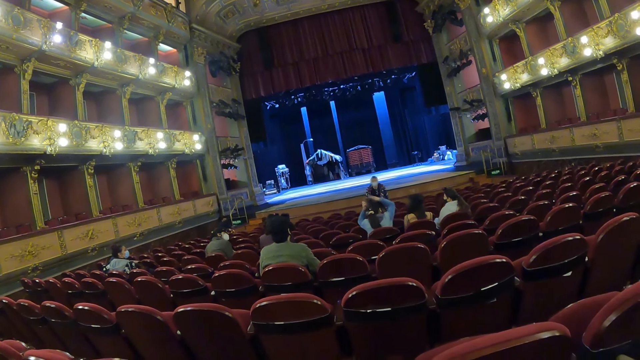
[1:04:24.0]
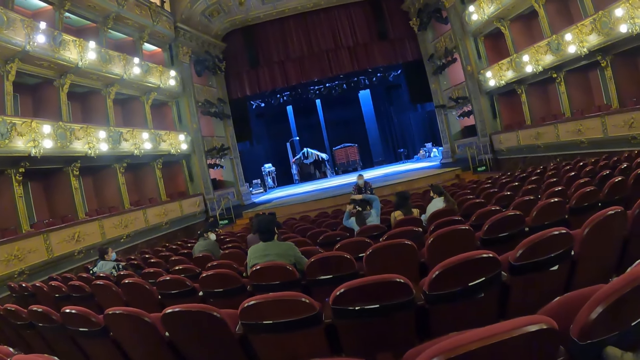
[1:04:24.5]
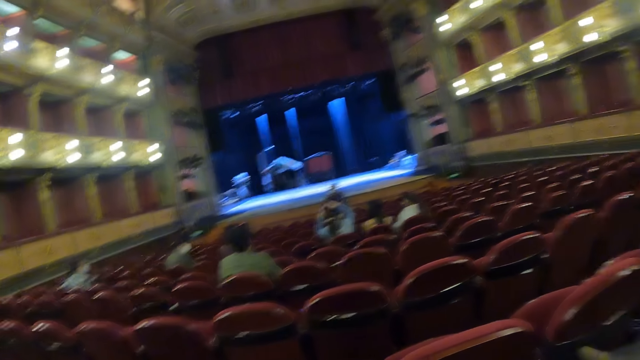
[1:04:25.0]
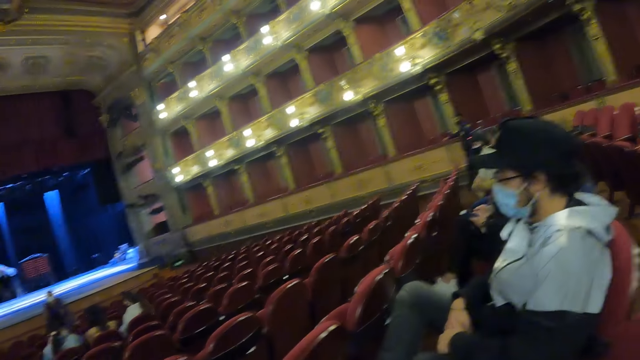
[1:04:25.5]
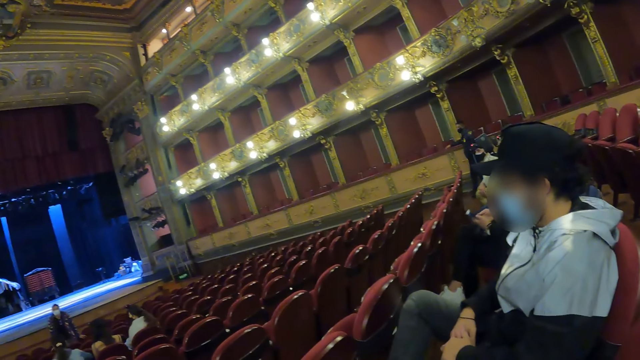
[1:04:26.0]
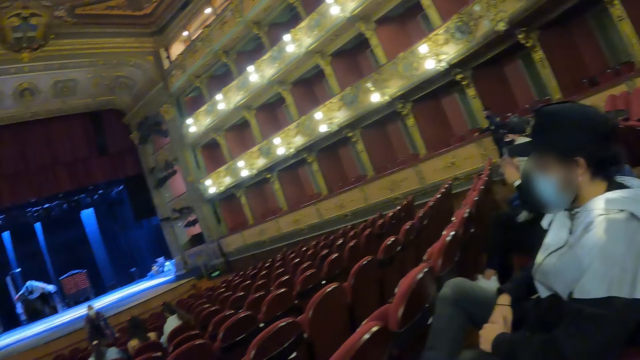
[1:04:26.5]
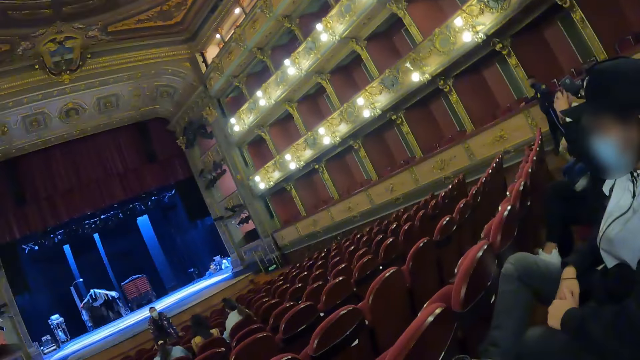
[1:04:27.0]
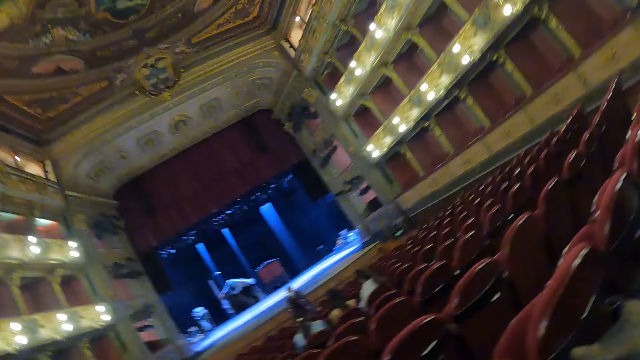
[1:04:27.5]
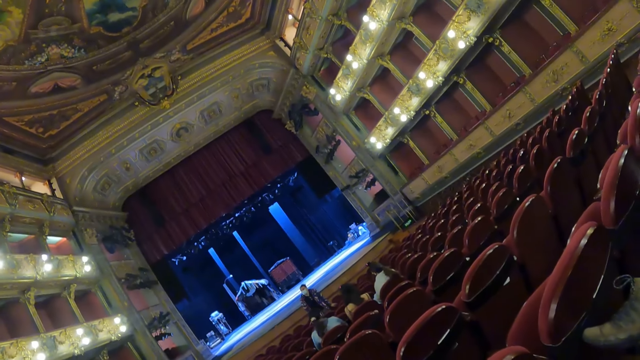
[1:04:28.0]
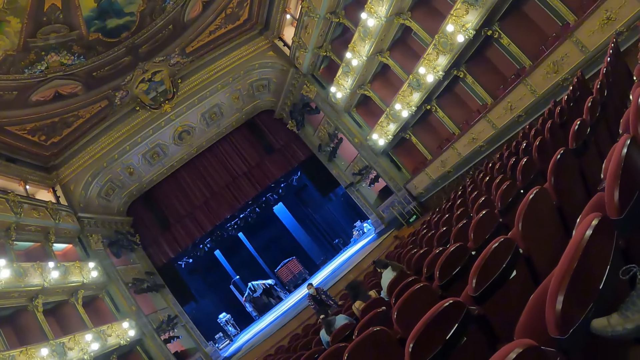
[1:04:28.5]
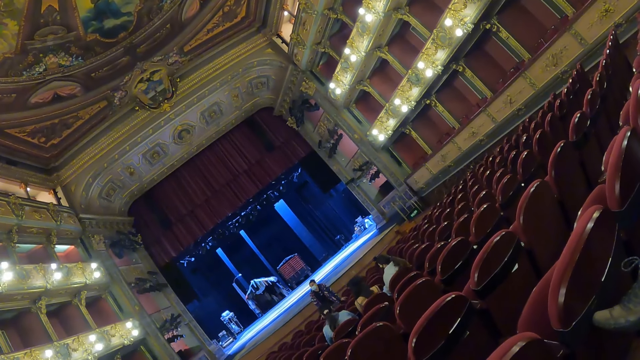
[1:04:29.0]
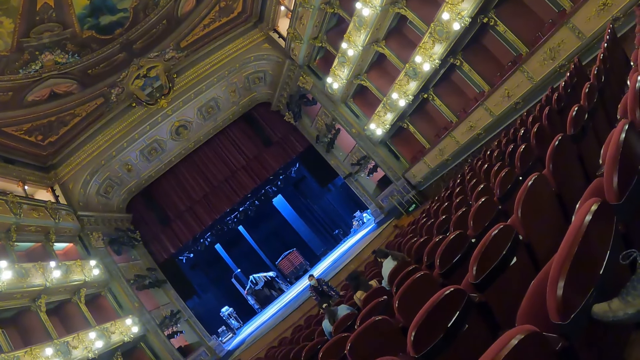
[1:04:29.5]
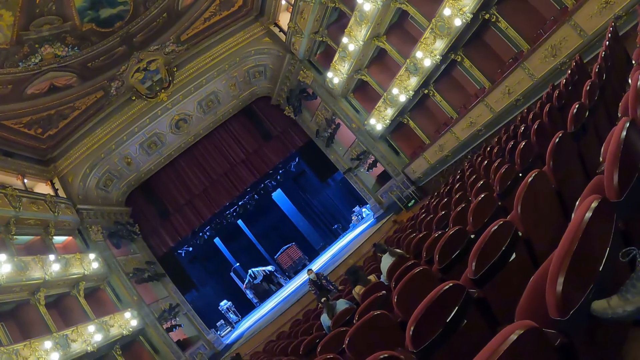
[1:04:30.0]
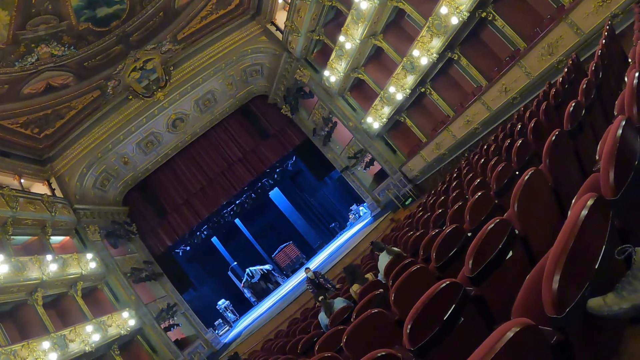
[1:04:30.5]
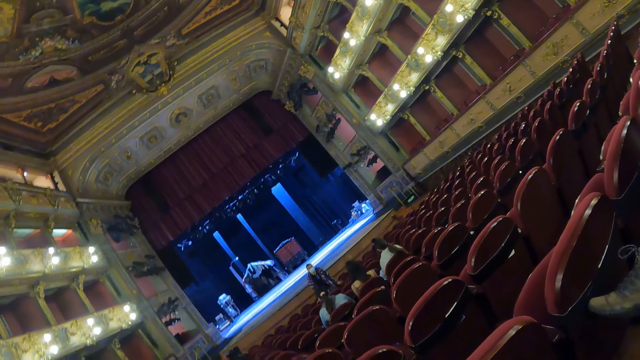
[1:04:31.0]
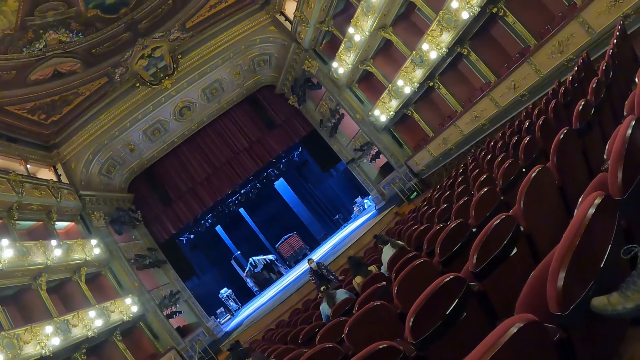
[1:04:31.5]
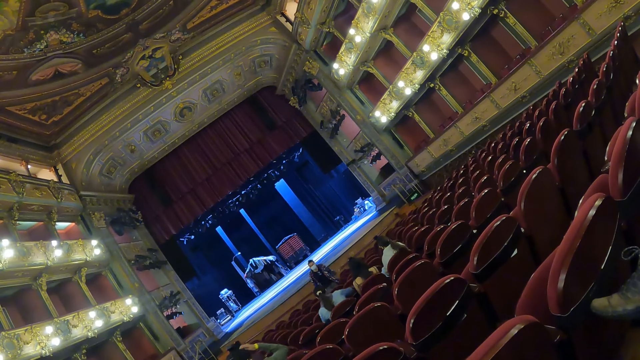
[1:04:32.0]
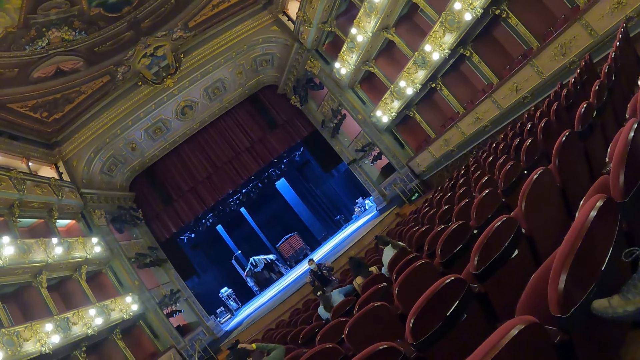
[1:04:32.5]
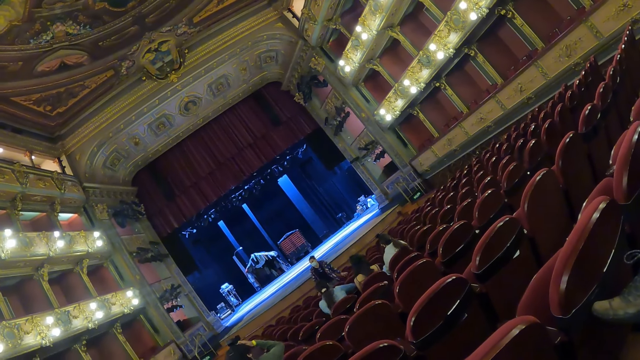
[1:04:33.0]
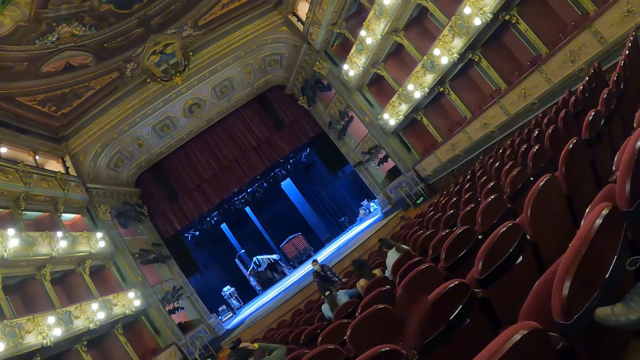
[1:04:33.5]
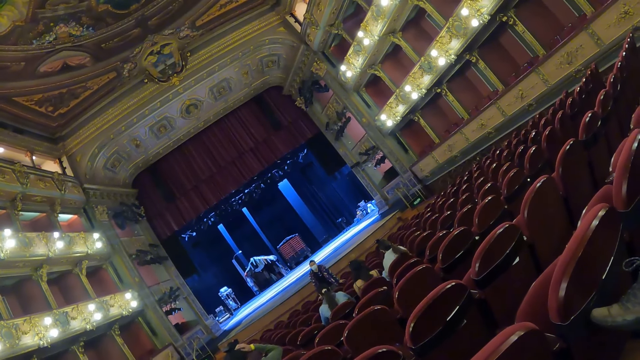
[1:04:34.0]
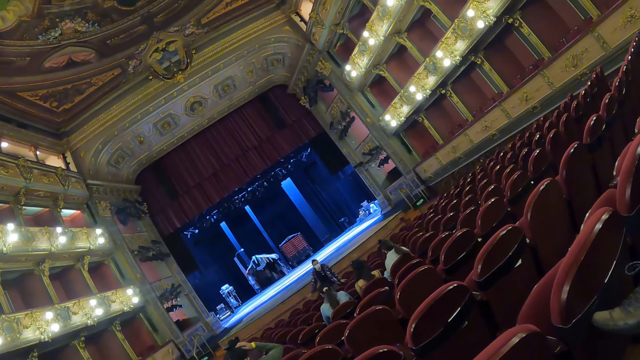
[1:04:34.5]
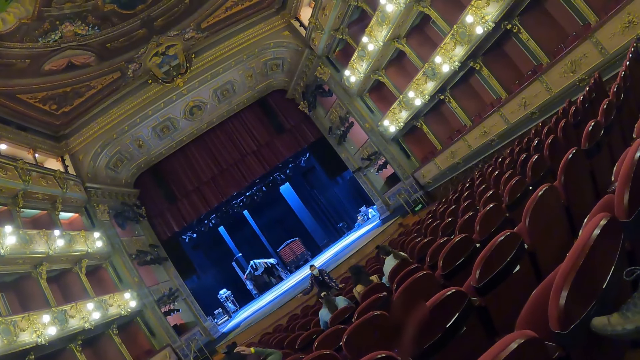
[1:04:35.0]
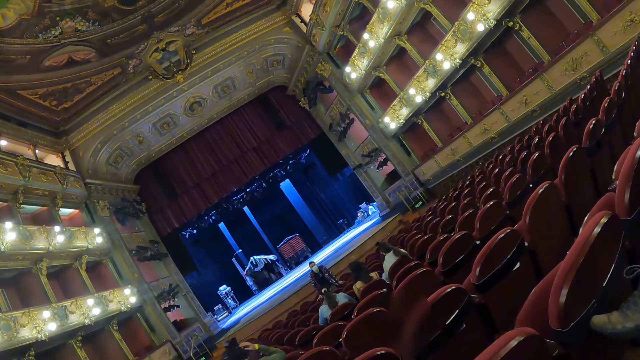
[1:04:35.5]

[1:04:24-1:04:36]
The camera wearer faces colleagues. They twist the camera.

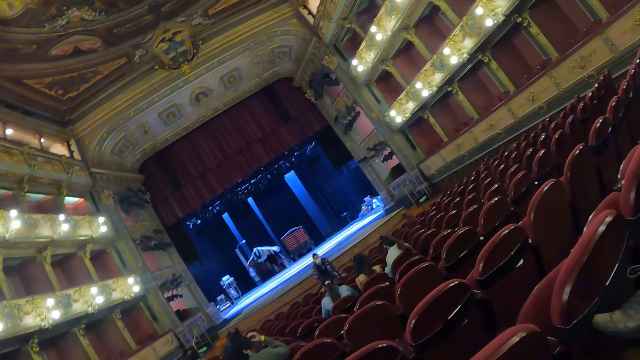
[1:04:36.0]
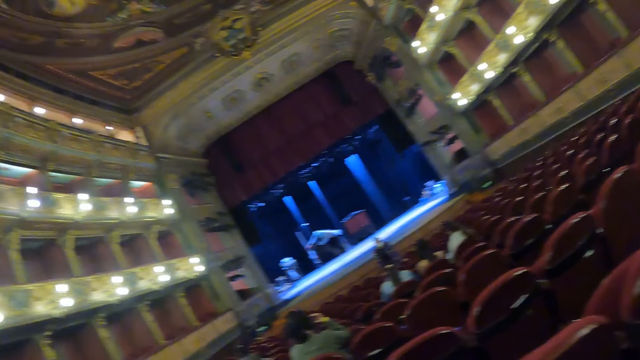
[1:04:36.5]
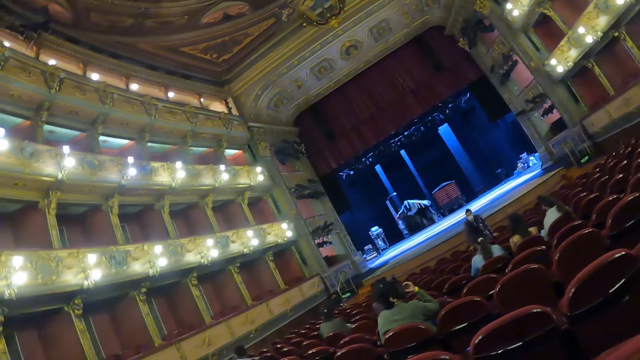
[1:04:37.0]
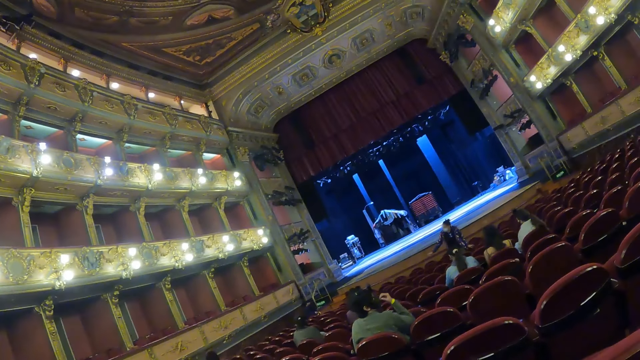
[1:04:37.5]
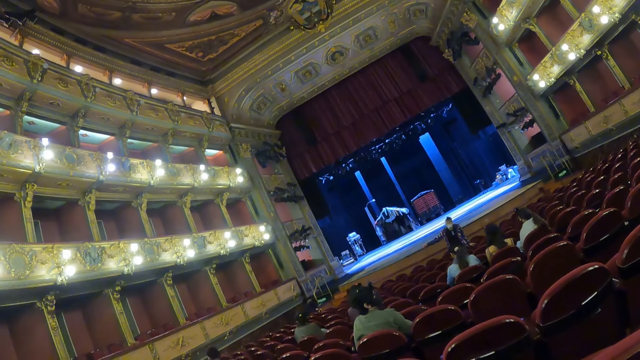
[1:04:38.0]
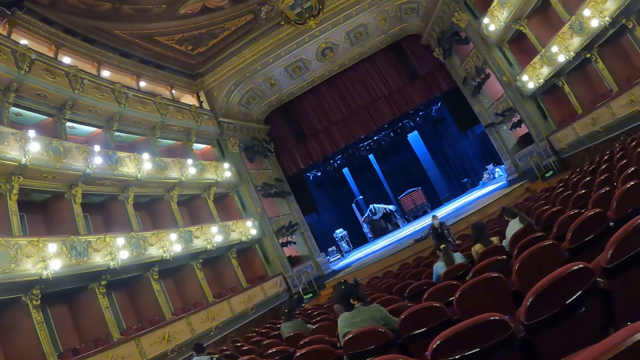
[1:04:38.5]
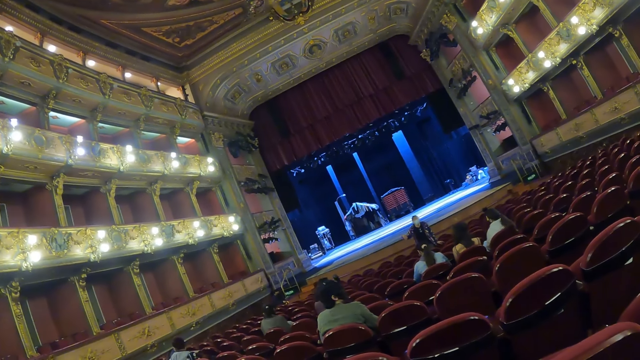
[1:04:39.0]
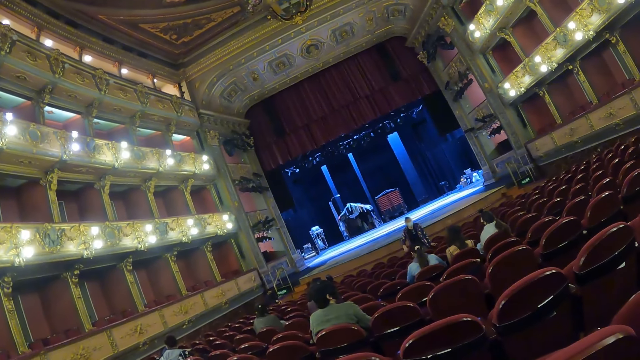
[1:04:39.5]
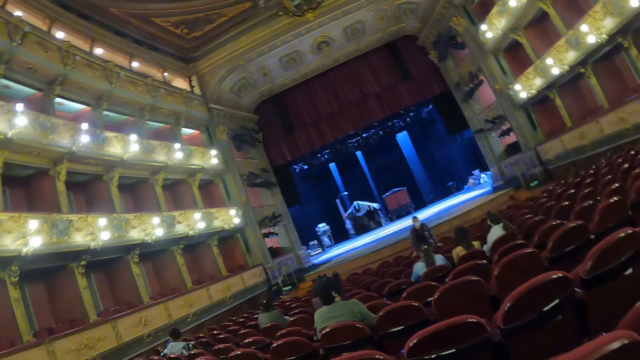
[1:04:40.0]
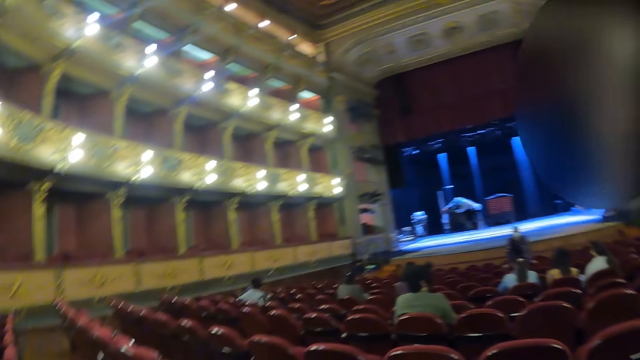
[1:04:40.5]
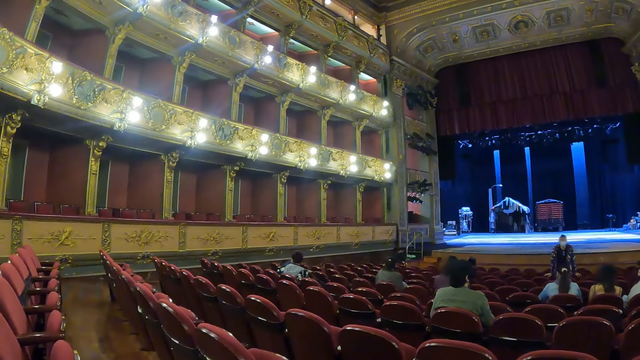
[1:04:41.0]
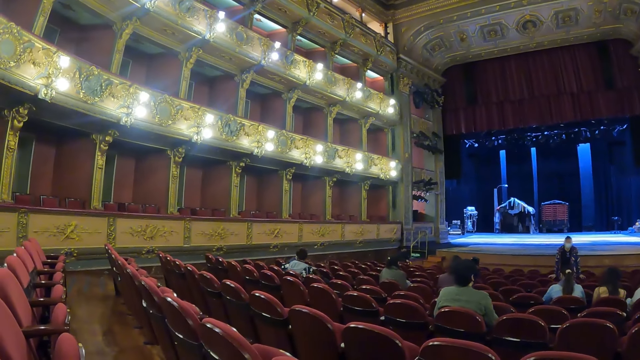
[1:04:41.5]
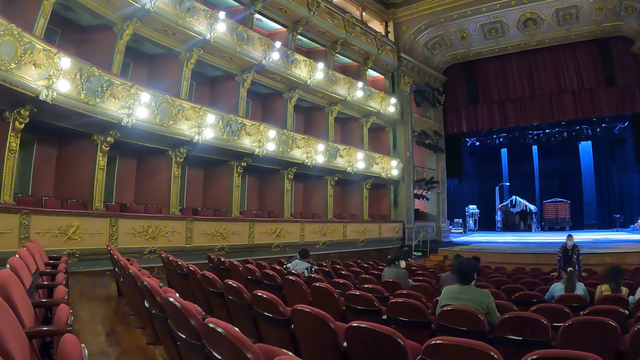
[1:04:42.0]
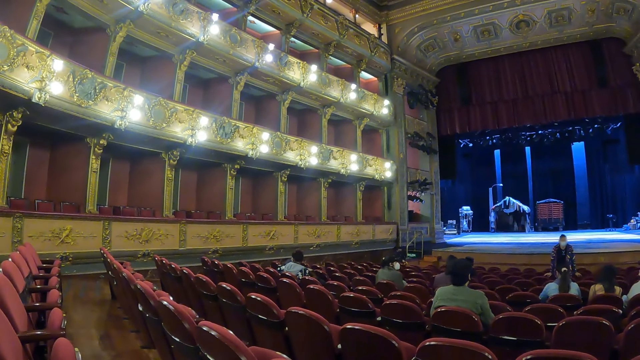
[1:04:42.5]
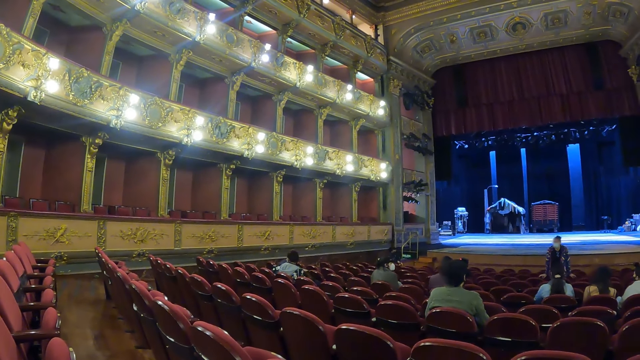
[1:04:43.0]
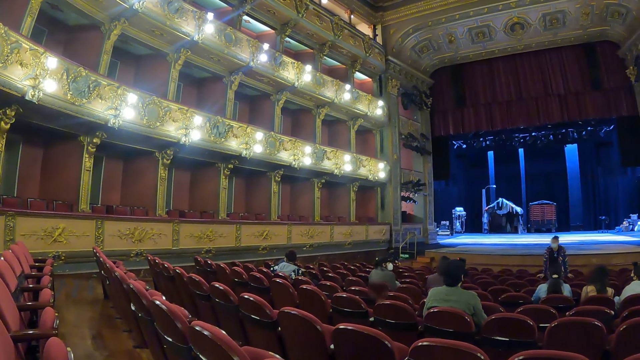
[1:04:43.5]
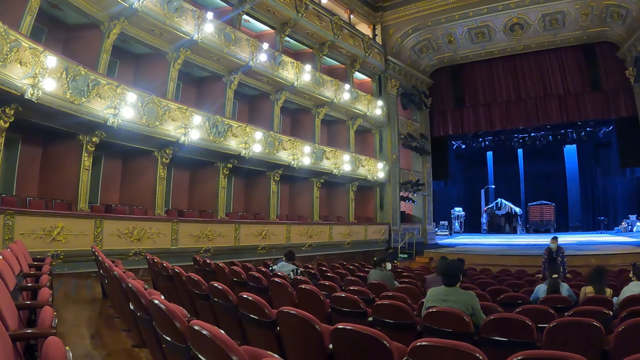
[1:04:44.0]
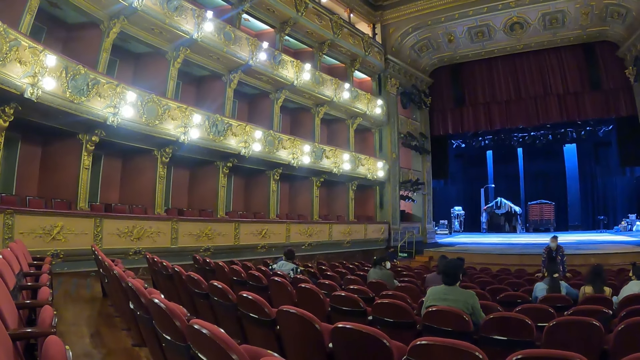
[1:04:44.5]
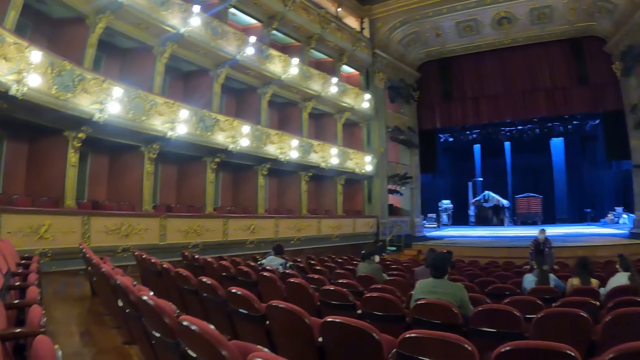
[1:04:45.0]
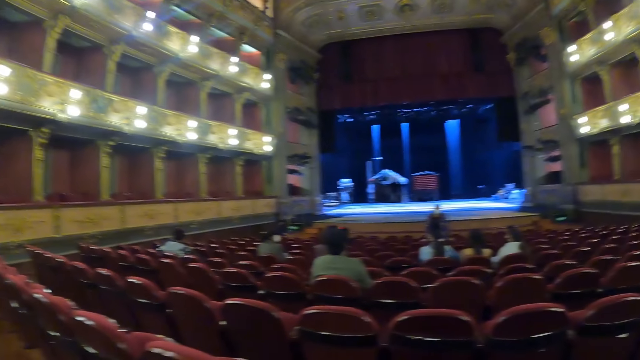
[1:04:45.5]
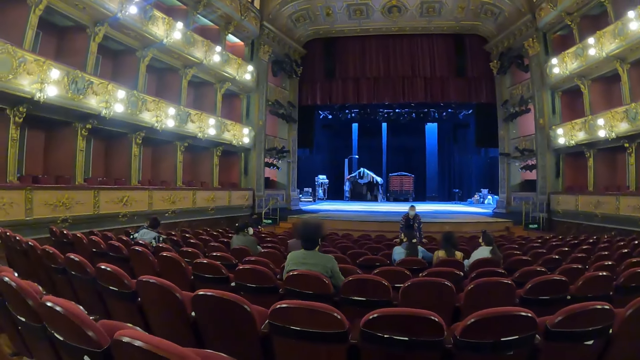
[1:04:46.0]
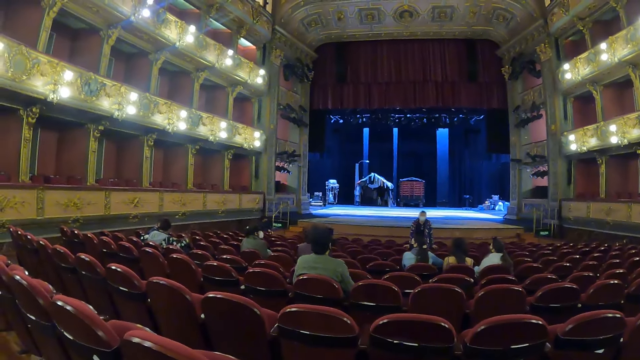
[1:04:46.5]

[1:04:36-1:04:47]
The camera wearer looks at the side of the auditorium.
